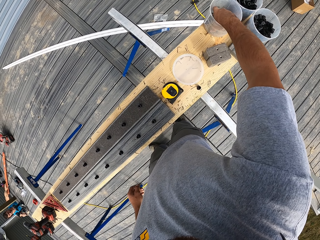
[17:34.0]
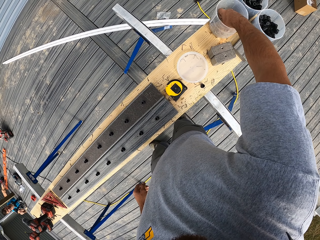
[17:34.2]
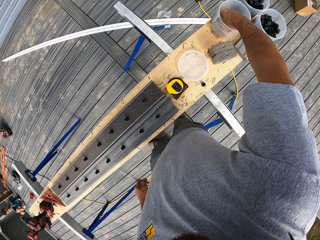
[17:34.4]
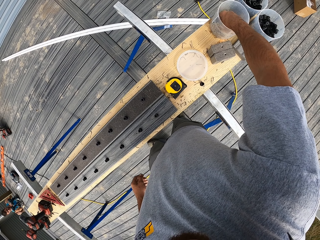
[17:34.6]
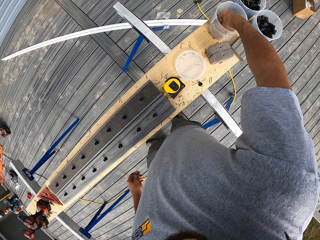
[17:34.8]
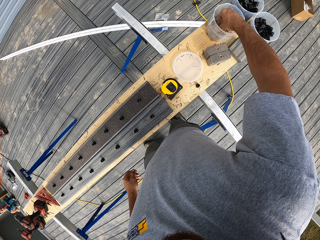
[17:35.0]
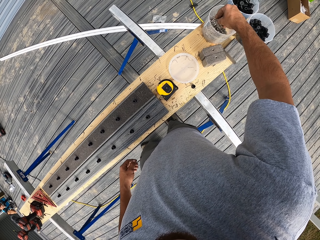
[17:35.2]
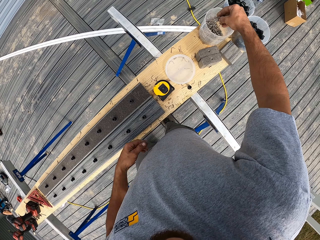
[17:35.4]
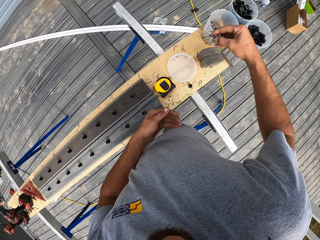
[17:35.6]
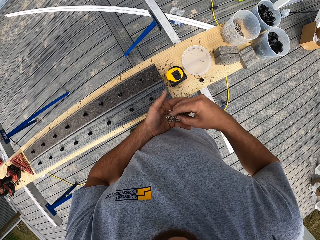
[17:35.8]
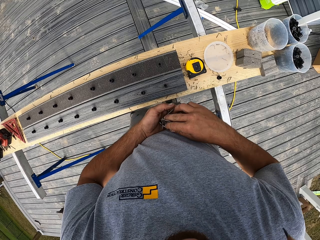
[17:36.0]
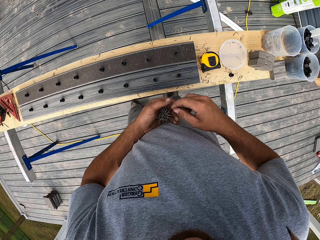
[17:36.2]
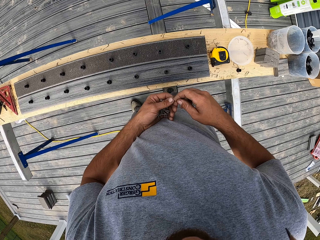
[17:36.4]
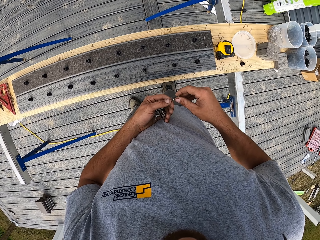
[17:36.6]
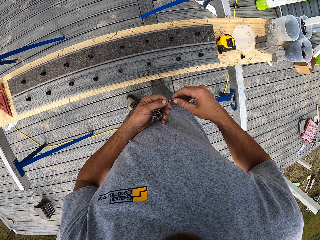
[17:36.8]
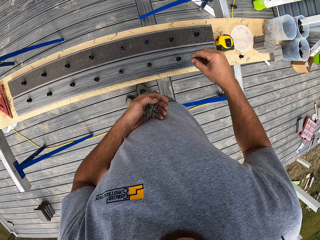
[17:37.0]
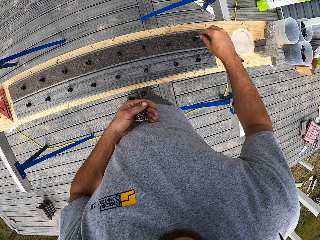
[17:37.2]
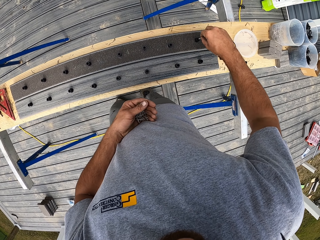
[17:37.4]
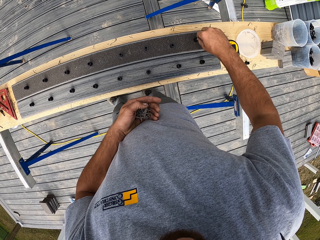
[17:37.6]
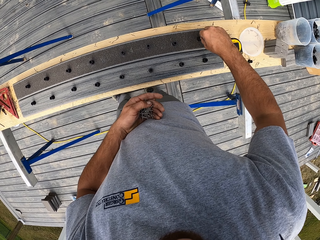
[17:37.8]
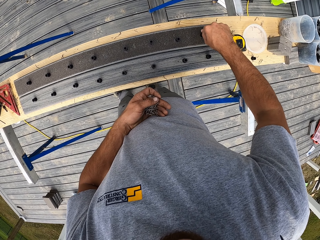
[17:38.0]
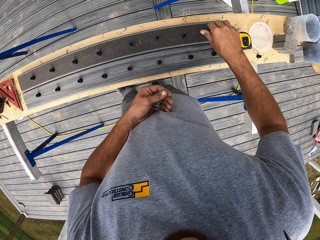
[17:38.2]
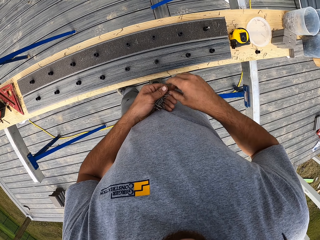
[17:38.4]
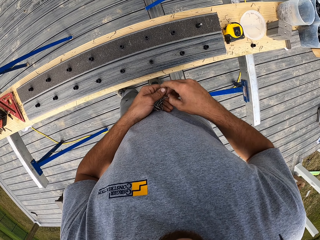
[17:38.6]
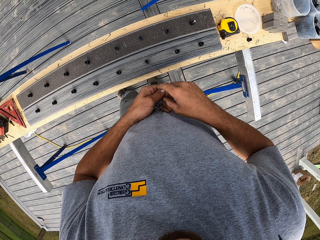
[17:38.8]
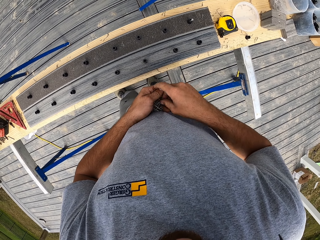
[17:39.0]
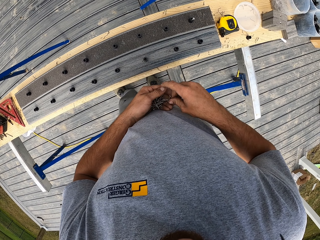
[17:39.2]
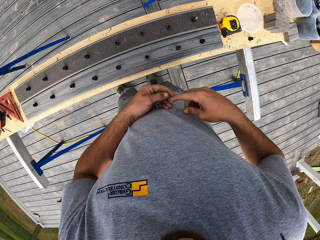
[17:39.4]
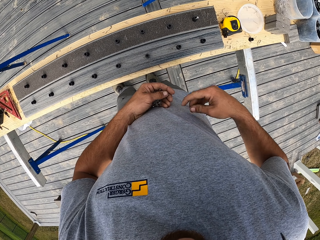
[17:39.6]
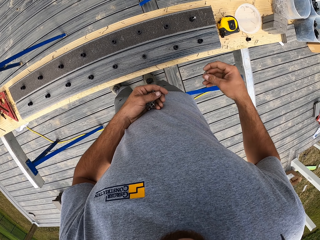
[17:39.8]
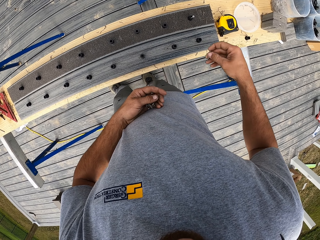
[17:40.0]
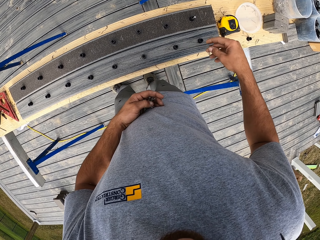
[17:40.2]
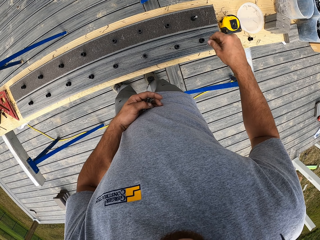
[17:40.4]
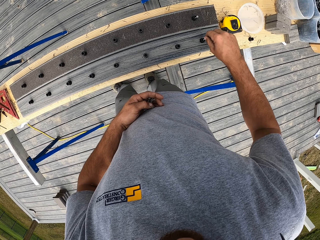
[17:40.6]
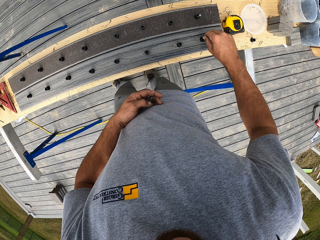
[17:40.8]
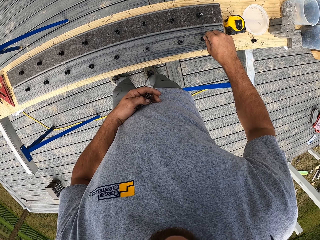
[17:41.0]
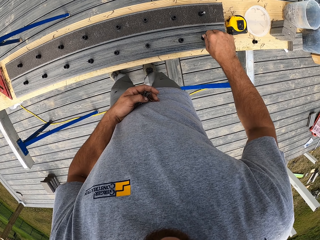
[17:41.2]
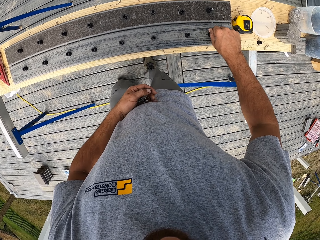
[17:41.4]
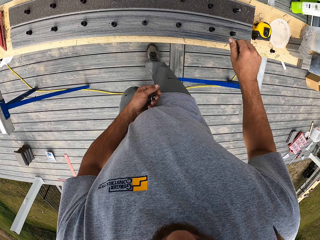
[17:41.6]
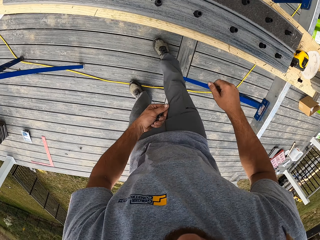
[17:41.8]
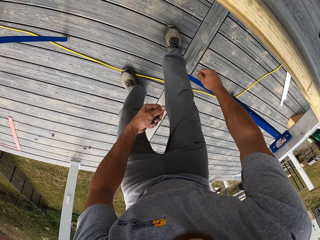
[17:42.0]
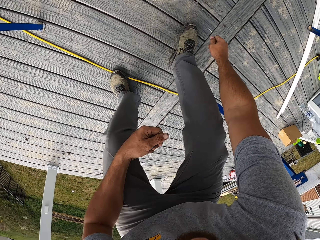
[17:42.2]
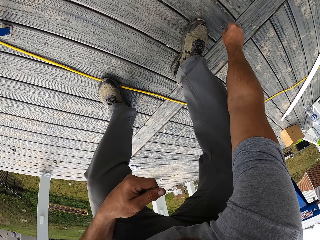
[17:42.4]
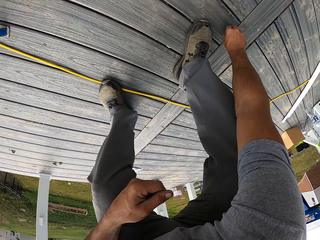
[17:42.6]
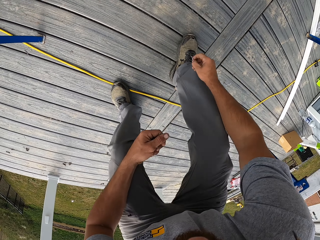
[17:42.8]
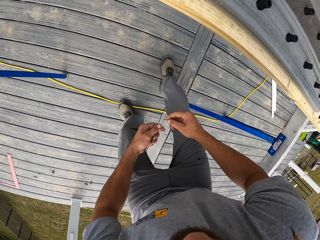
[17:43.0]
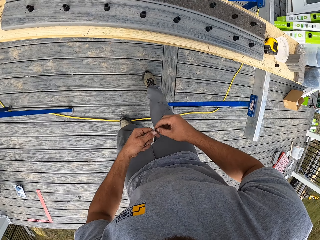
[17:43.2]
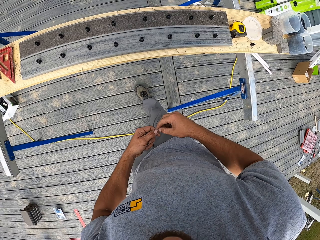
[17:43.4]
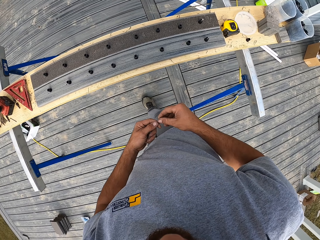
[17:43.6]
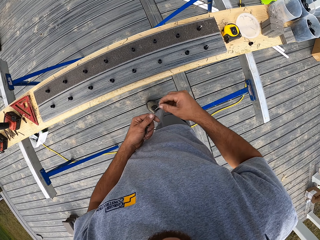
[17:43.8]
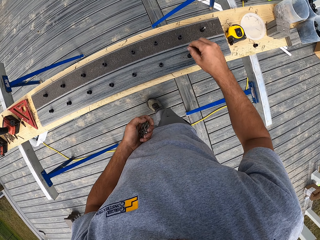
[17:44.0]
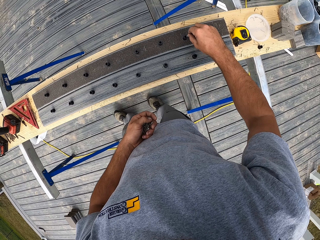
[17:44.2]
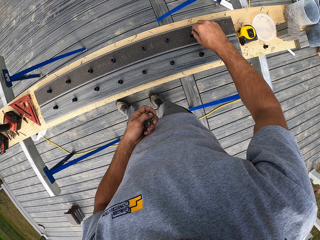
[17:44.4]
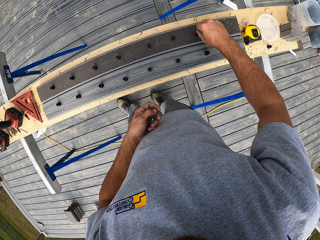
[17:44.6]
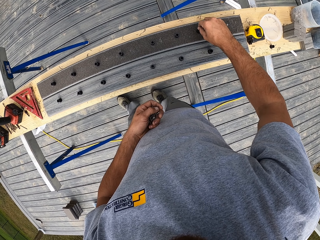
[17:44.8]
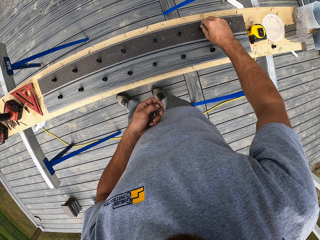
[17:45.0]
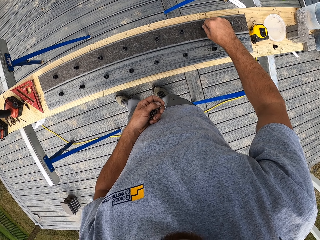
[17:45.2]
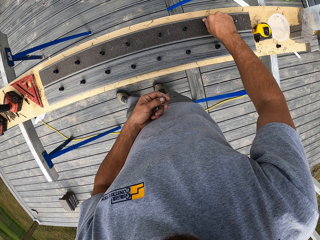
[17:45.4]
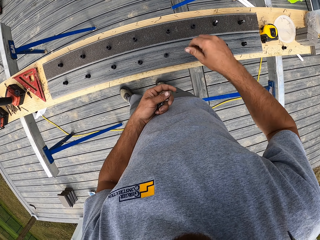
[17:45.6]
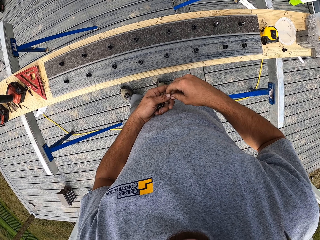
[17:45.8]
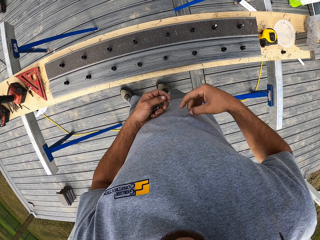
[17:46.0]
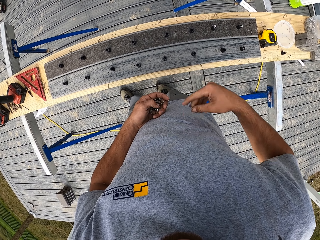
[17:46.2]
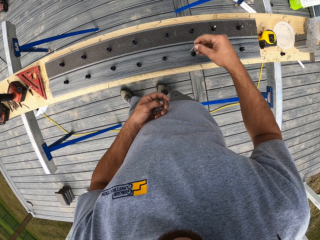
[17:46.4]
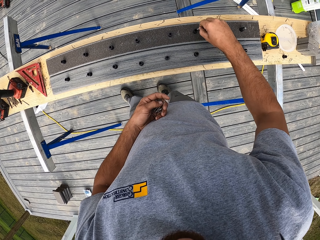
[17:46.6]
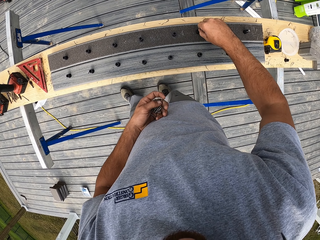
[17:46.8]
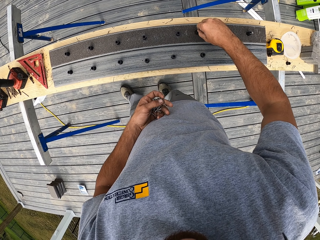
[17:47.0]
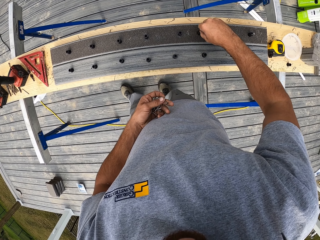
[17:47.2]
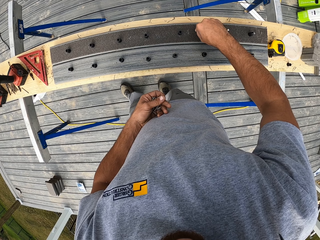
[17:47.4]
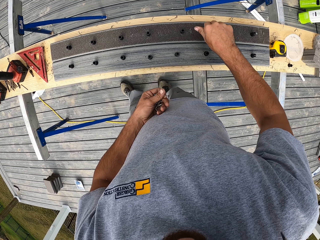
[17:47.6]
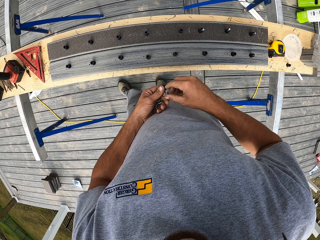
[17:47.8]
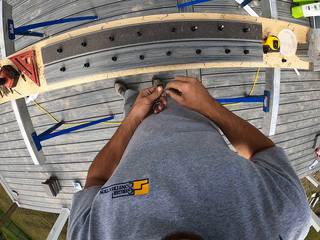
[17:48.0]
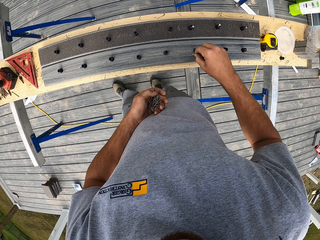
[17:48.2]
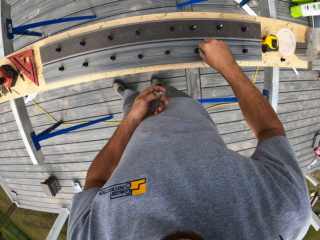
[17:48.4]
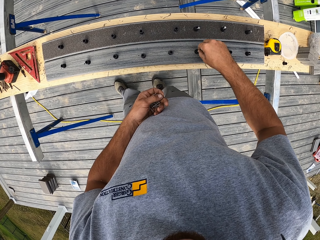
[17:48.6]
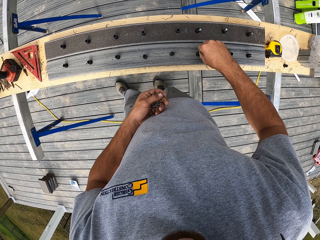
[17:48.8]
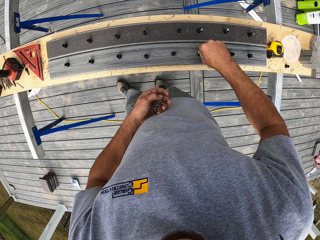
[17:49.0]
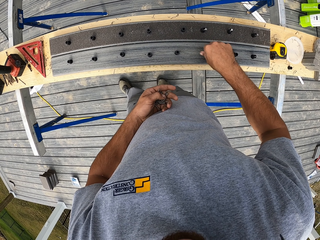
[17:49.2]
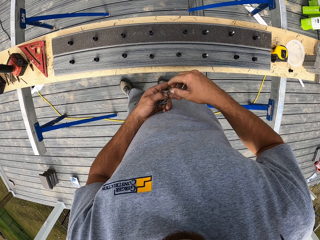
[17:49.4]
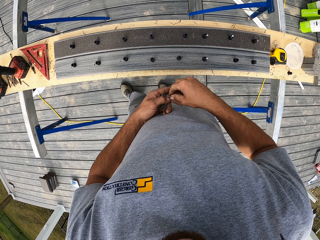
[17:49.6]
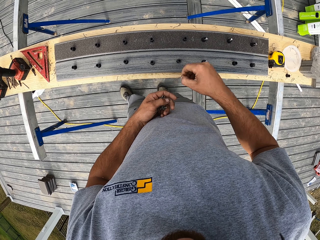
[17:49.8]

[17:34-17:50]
The camera wearer picks up nails or a screw from the container. They put the nails in the wood. They pick up a nail from the floor. They put the nails in the wood.

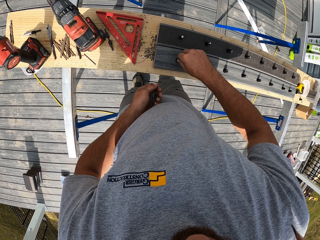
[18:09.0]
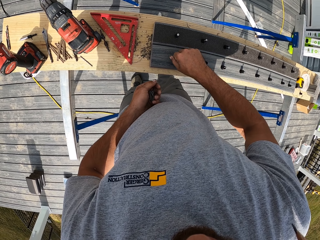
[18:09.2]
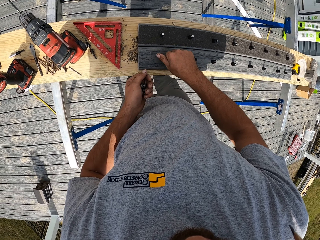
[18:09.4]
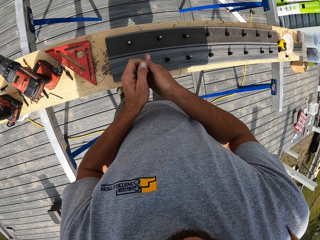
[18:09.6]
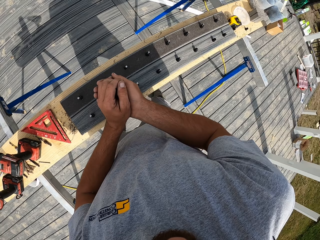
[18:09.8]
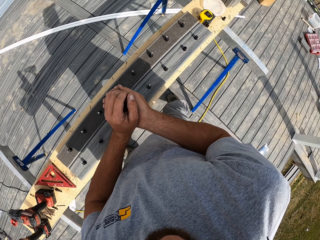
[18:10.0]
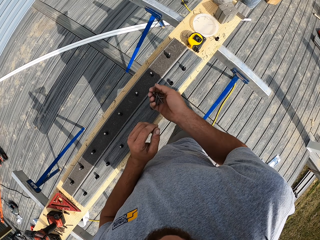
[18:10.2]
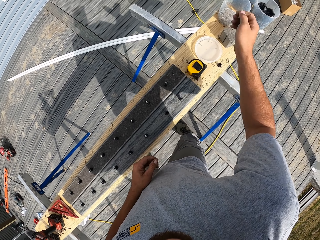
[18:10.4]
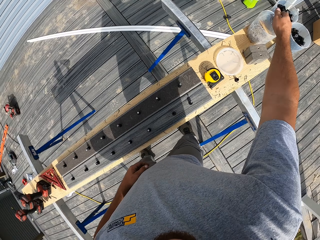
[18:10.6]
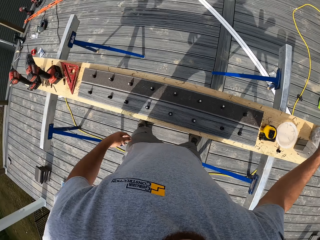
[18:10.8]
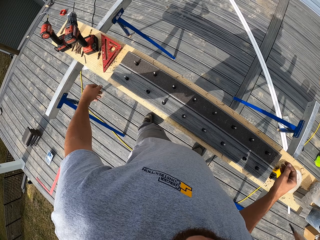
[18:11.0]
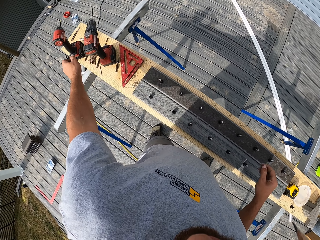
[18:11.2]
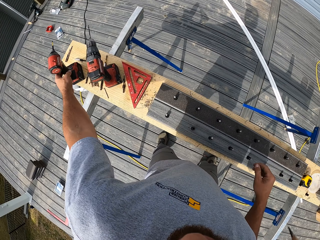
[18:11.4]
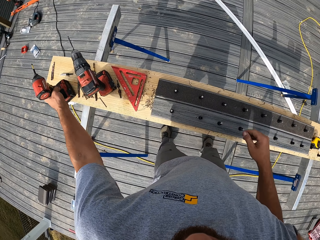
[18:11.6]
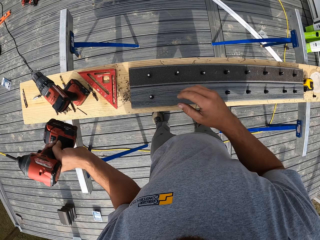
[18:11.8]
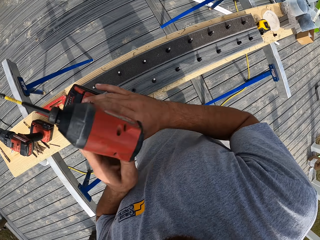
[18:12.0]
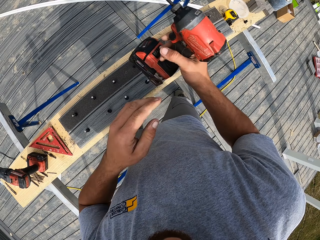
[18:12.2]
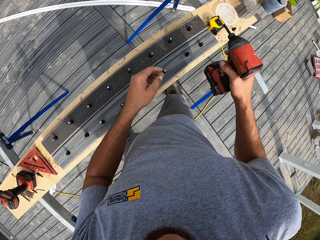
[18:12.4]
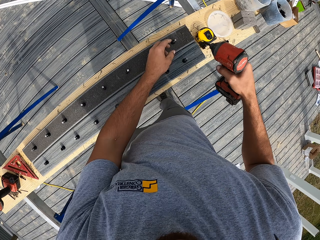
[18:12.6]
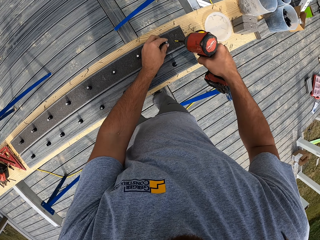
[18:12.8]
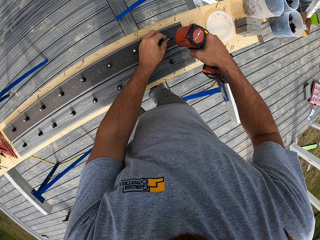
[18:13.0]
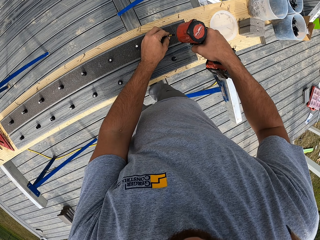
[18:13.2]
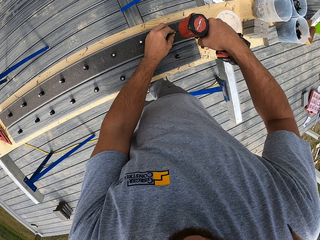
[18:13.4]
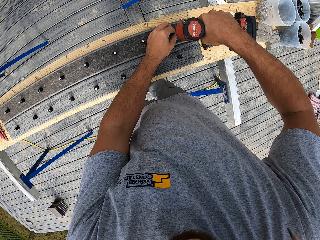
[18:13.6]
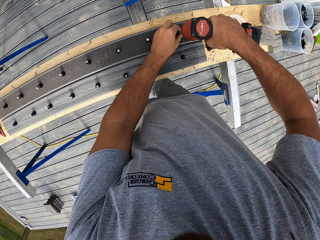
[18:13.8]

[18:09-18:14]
The camera wearer puts the nails in the container. He picks up the drill from the bench with his left hand. He fixes the screw or nails with the drill in the wood.
